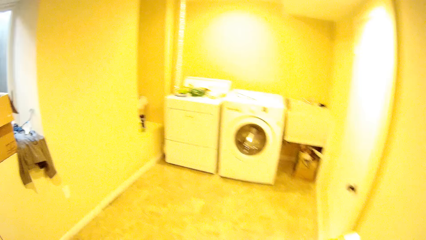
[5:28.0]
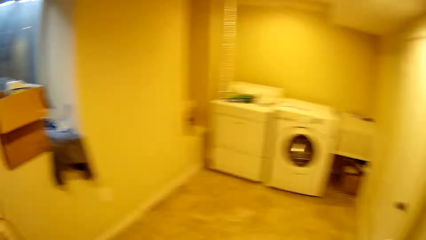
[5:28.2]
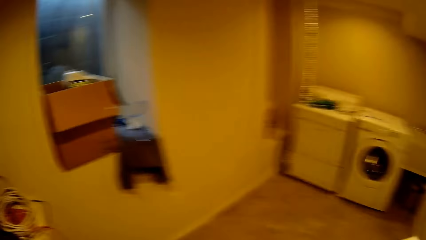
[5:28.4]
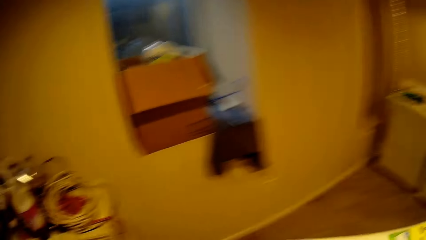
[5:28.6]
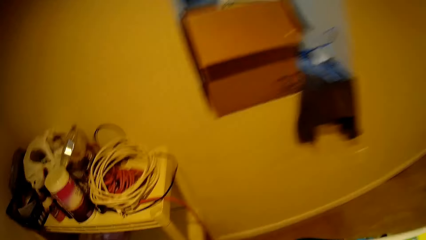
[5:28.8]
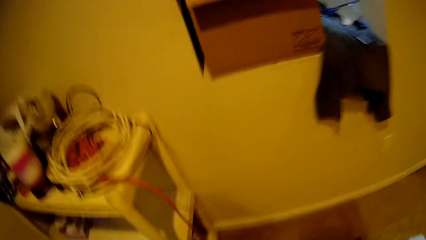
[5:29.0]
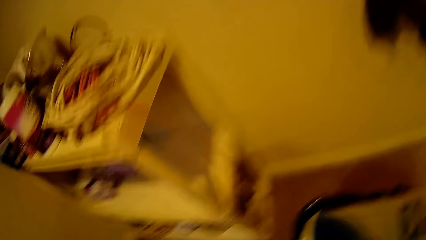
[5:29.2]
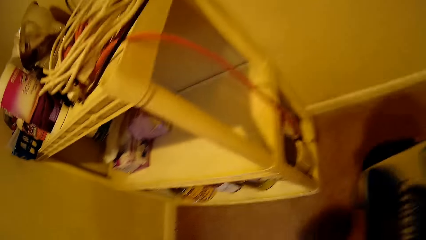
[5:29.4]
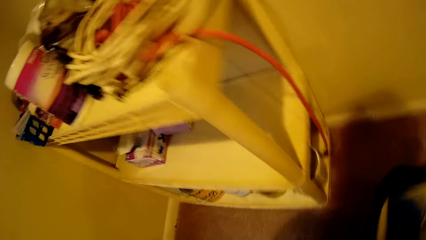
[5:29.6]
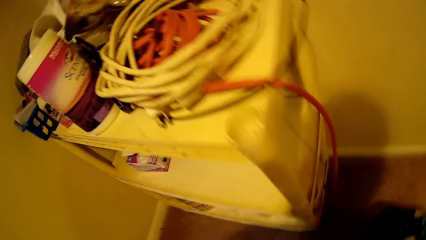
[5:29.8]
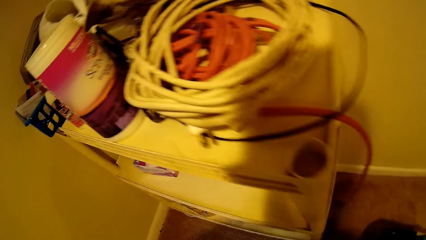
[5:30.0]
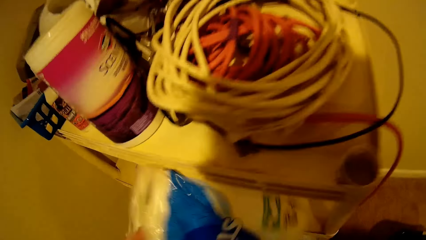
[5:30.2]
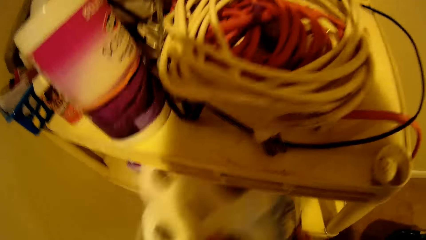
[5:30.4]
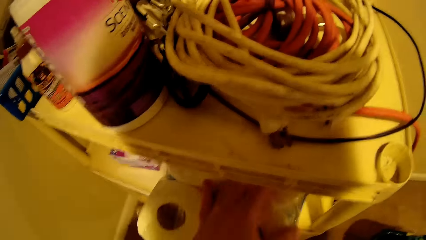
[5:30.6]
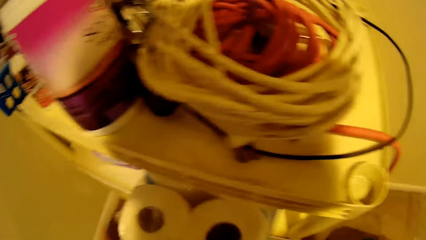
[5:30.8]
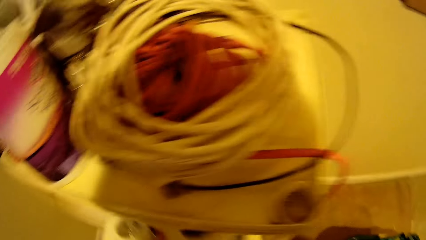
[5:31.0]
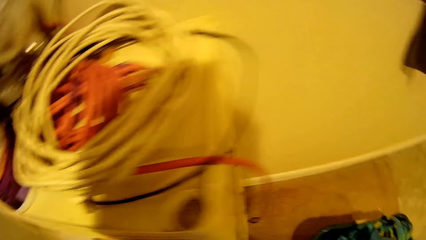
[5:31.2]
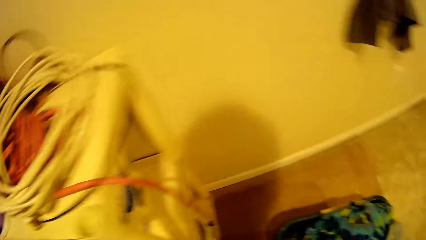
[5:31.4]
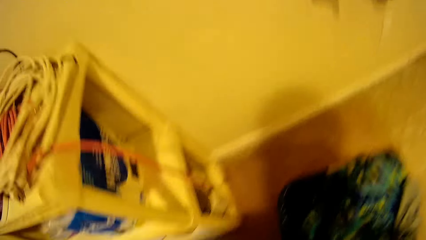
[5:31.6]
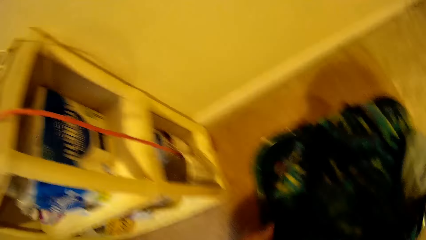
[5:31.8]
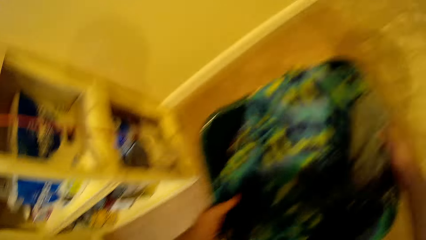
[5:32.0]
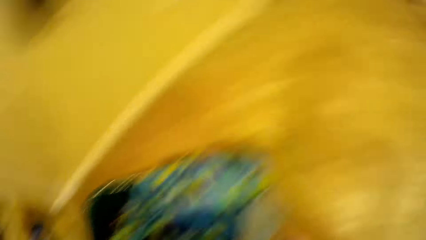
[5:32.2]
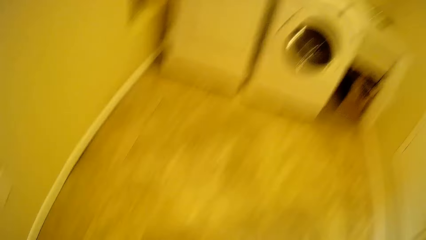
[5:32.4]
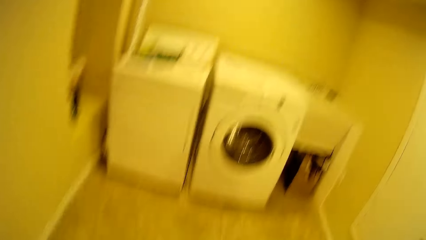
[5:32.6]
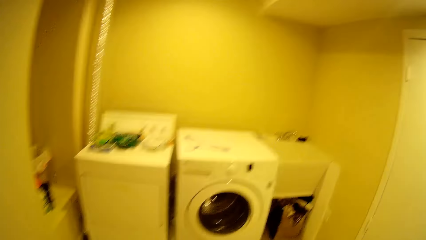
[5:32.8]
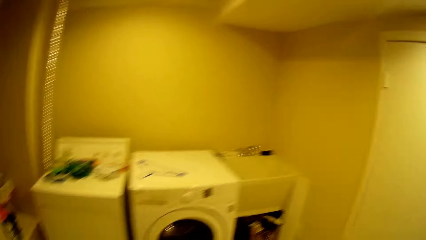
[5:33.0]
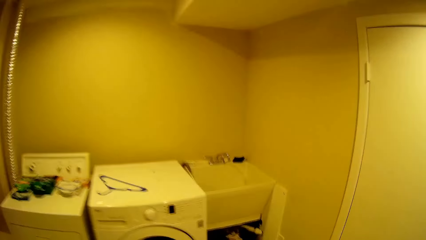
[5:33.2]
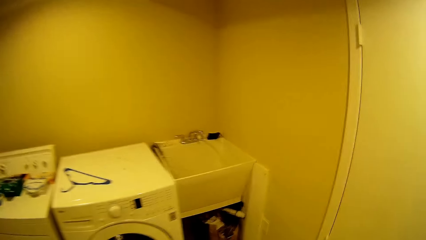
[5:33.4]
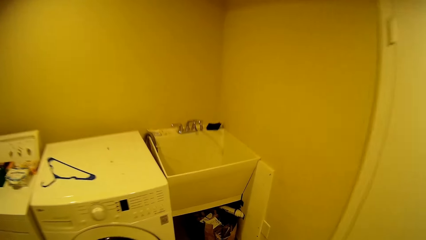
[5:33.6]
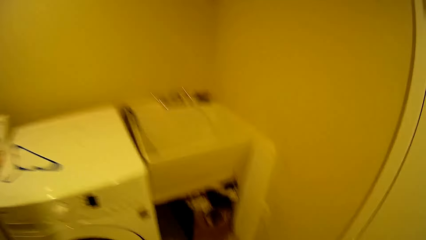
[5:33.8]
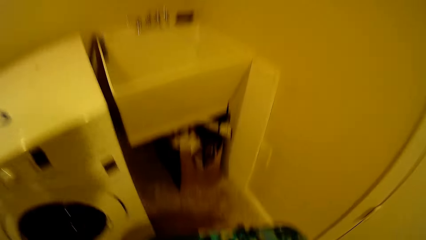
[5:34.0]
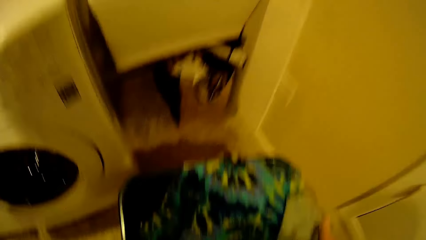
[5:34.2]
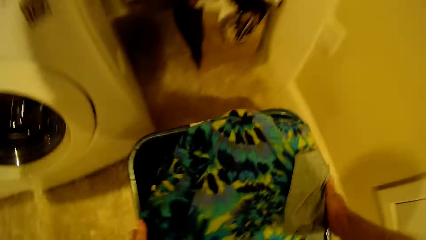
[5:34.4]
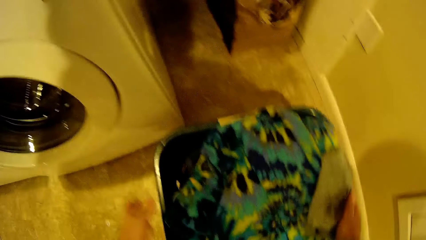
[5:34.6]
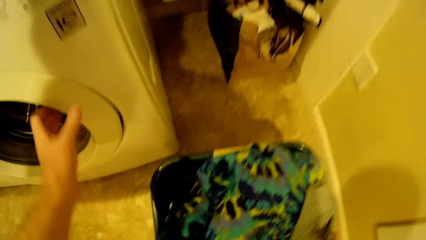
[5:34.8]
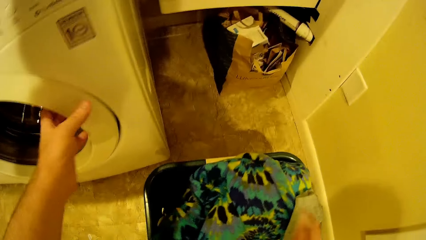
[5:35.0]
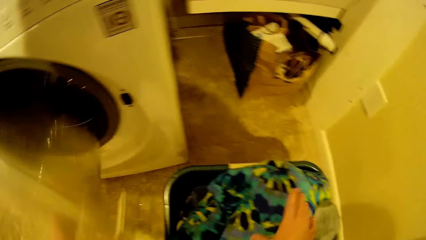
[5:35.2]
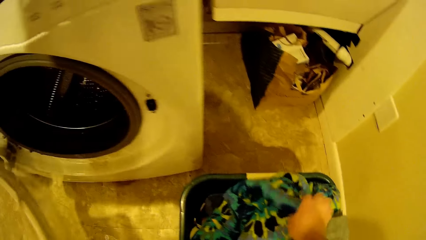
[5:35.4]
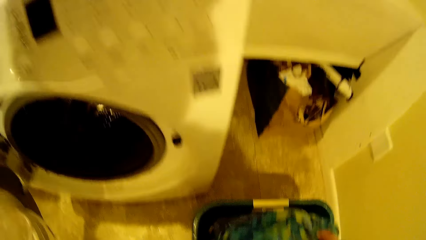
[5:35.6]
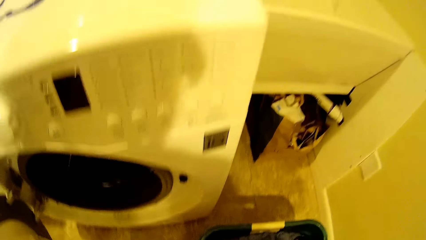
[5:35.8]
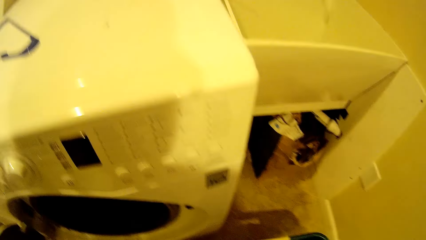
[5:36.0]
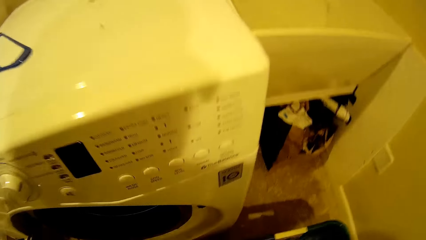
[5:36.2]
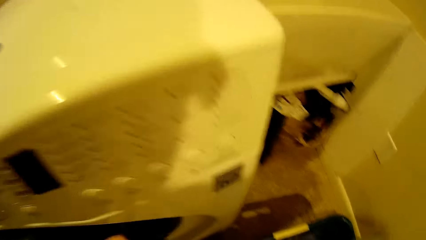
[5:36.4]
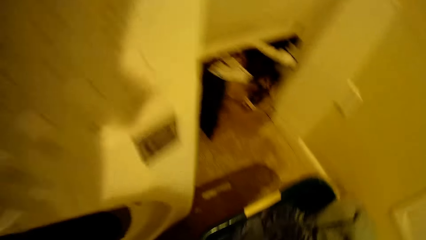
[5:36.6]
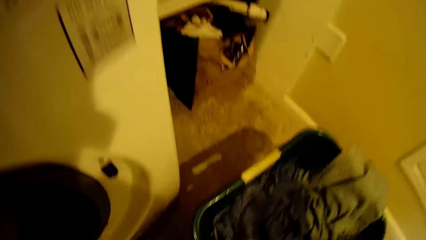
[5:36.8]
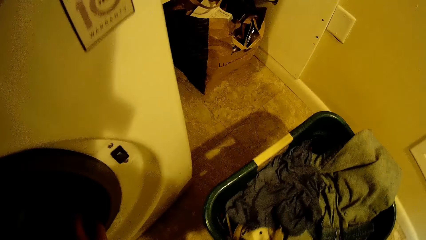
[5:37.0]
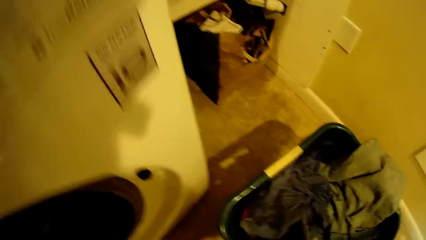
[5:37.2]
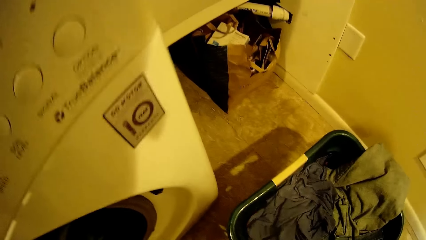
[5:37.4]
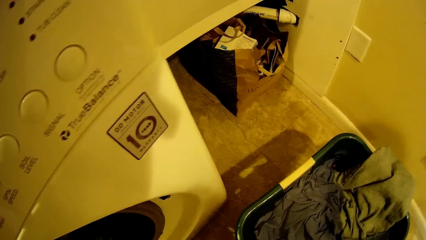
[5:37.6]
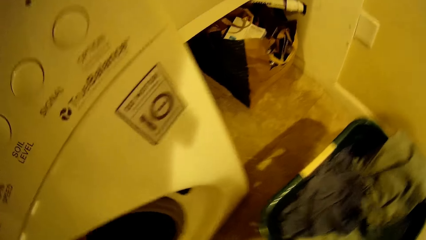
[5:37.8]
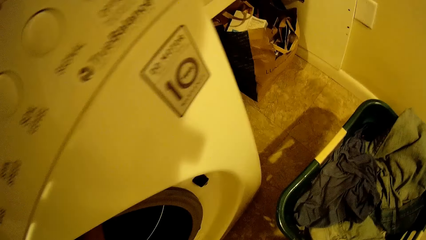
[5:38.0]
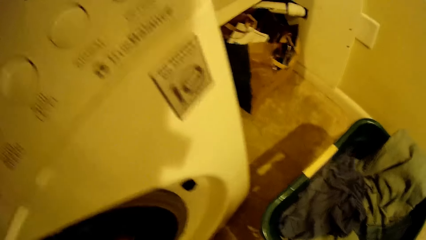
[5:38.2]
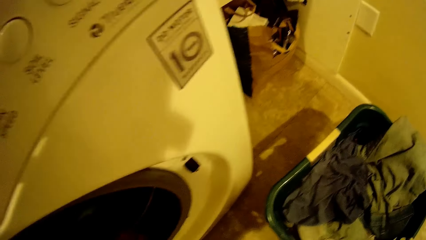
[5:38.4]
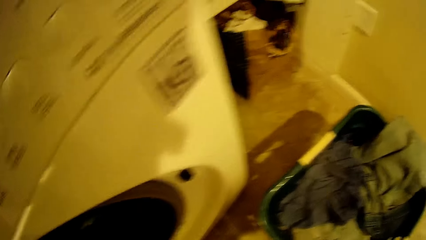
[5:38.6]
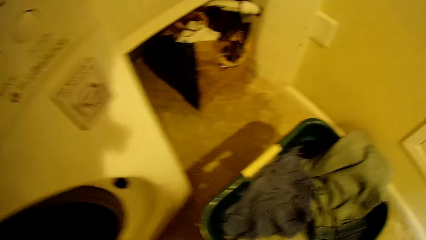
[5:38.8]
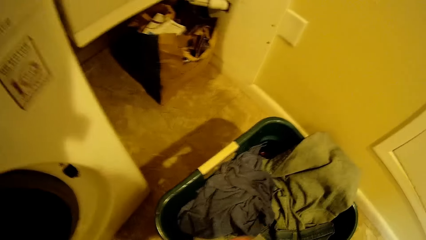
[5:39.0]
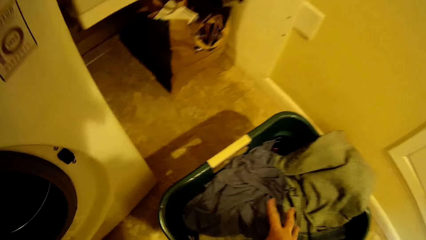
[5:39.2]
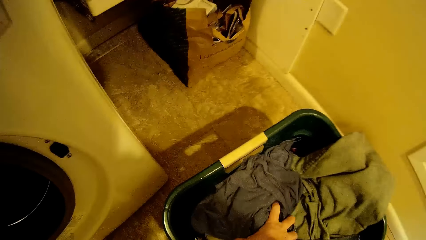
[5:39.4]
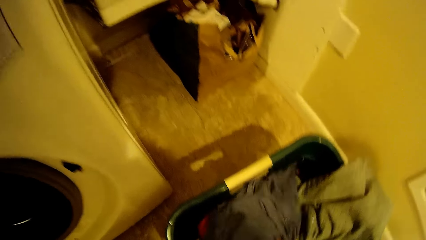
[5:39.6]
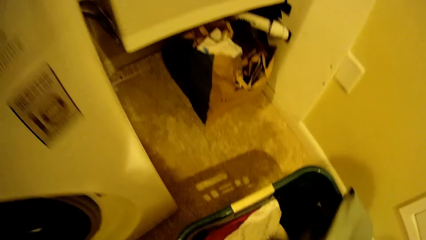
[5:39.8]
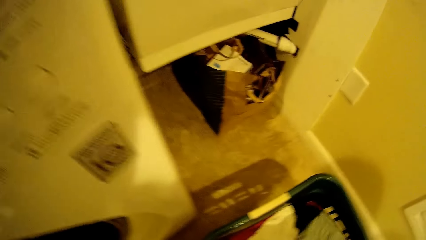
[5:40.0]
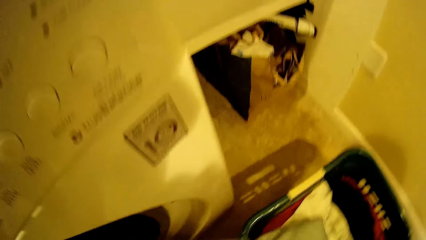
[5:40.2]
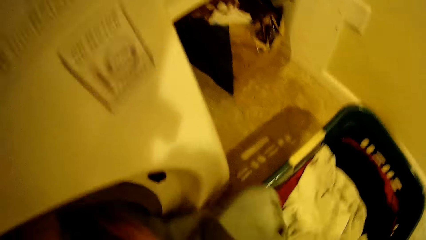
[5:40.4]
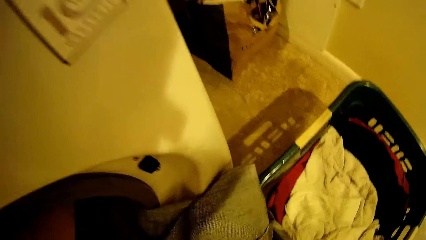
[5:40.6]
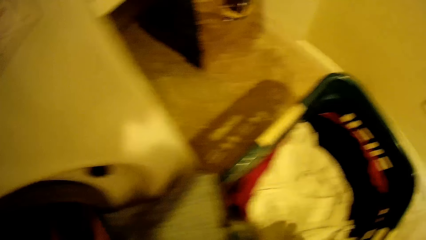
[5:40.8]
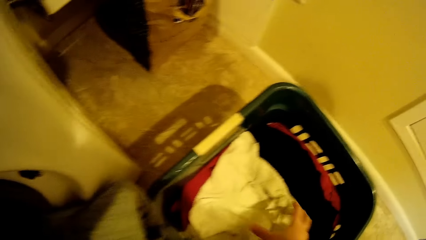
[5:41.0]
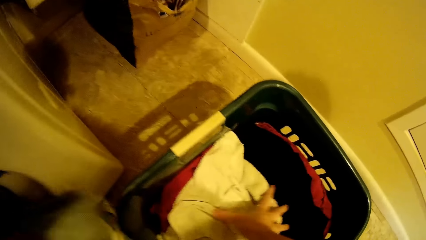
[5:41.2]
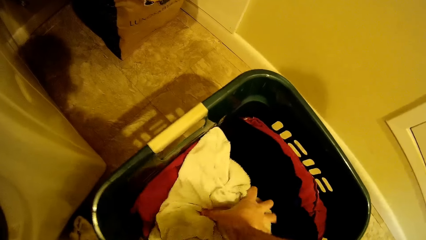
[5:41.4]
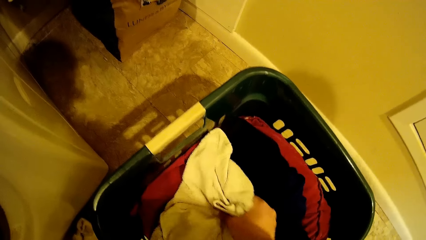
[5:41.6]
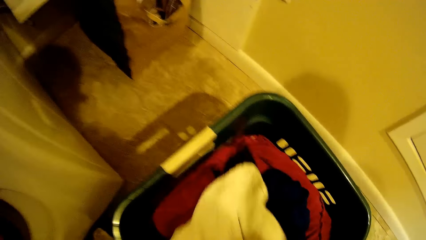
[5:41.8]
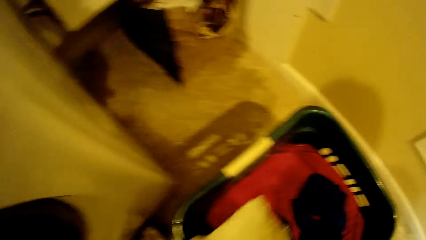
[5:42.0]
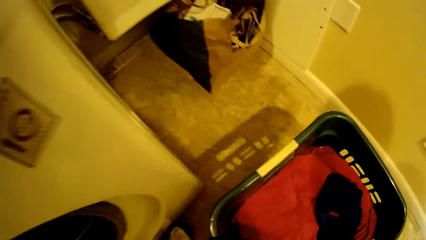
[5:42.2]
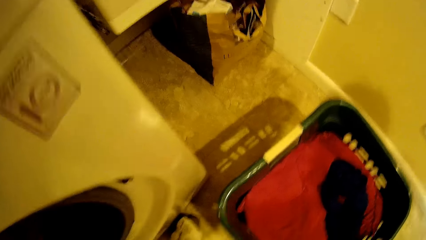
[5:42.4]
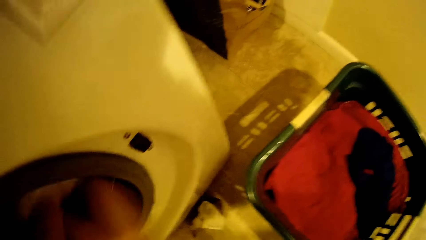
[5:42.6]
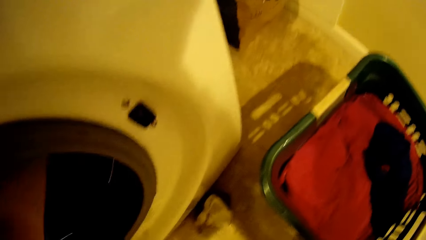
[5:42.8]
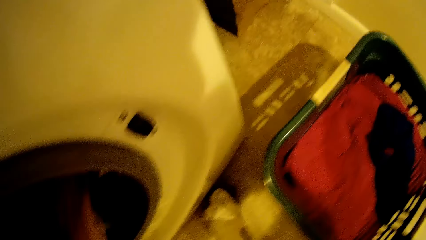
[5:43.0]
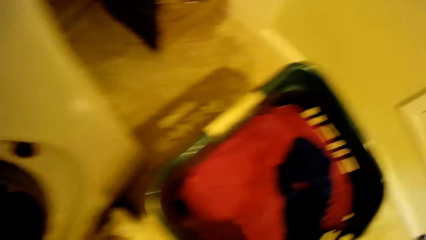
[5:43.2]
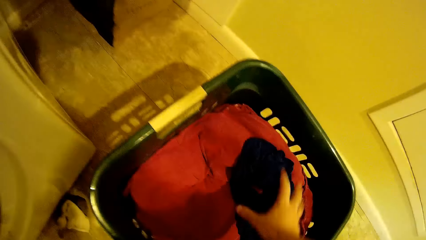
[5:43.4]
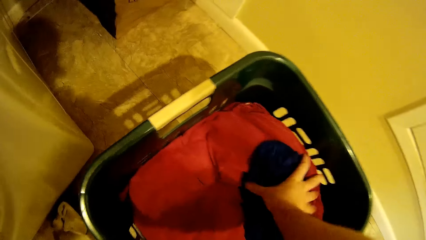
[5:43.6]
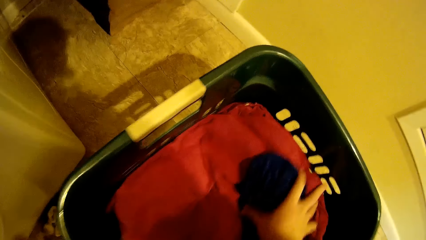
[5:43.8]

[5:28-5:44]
The camera wearer turns on the light. They put the packet of tissues on a shelf. They carry the laundry basket. They put down the laundry basket. They open the washing machine. They pick up clothes from a bucket. They load the washing machine with clothes.
